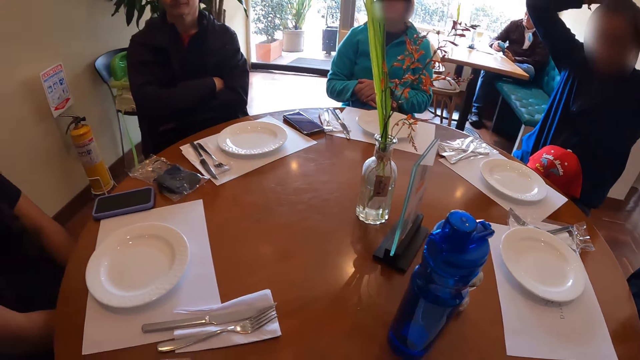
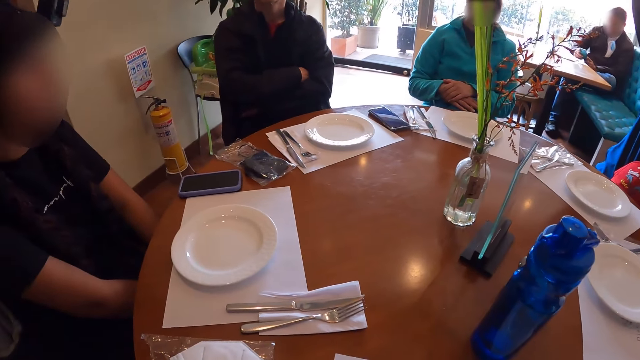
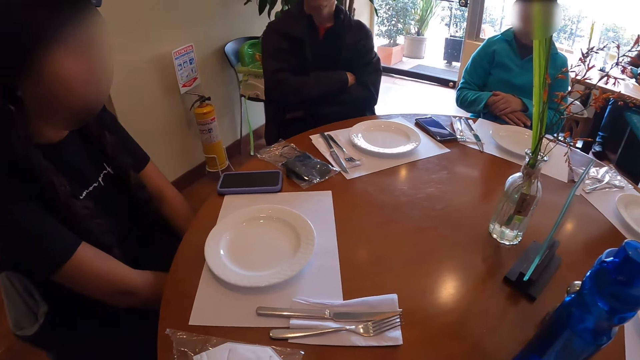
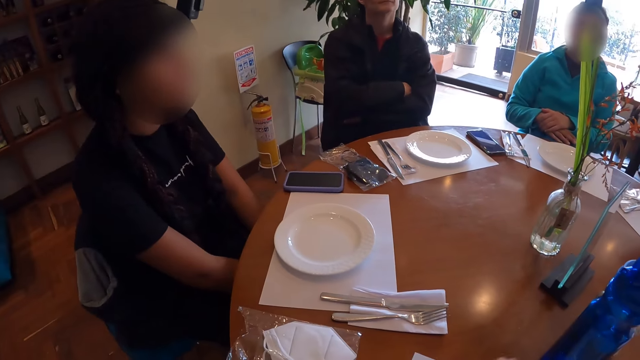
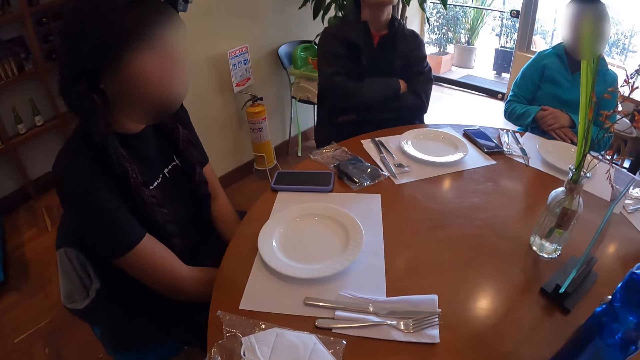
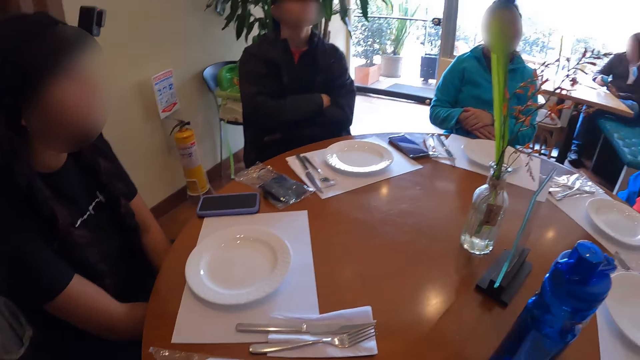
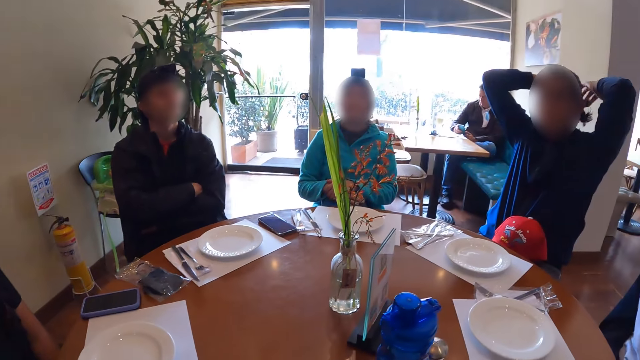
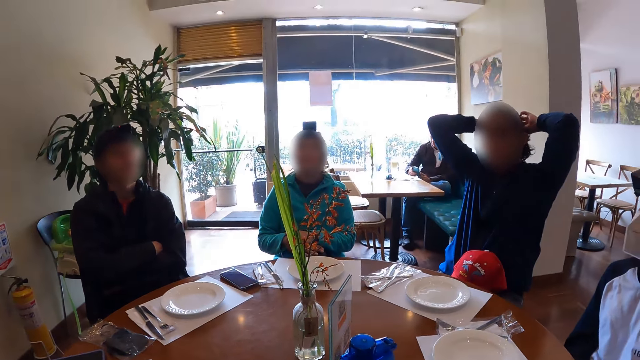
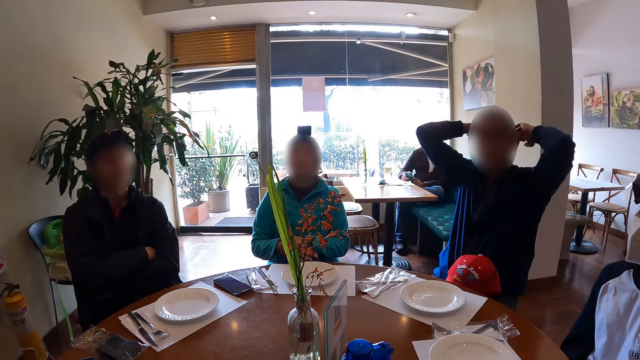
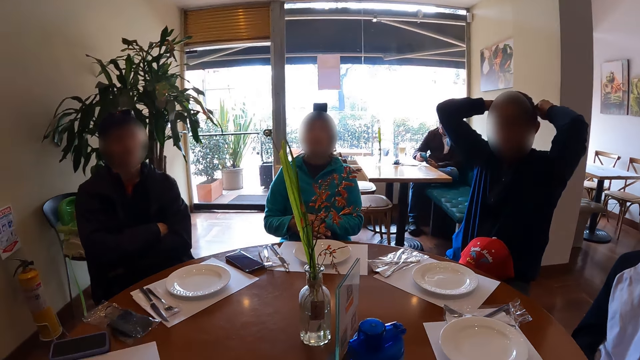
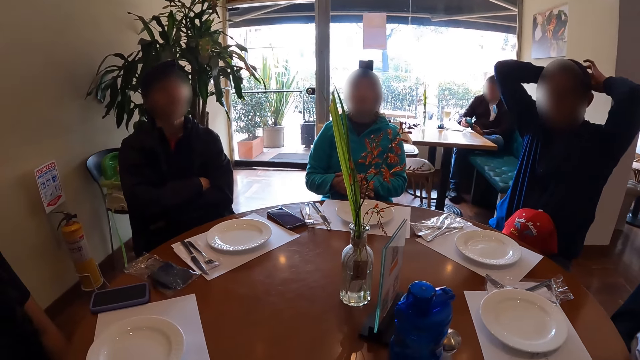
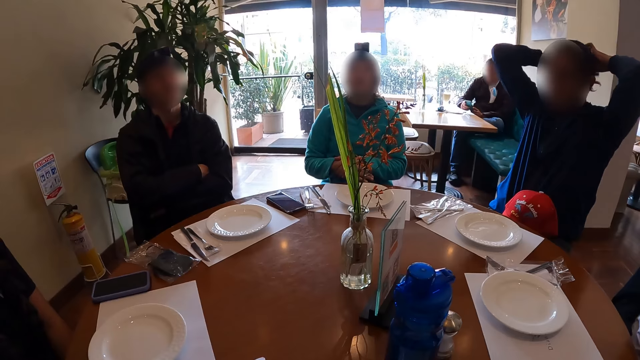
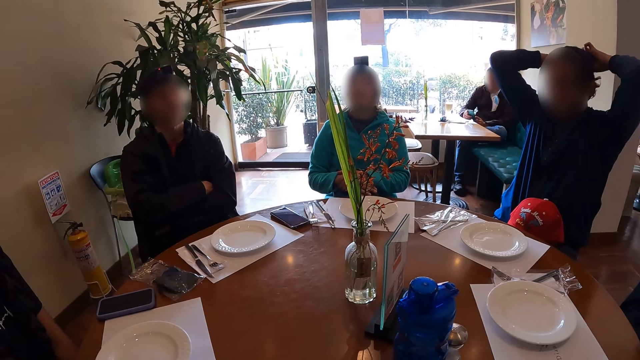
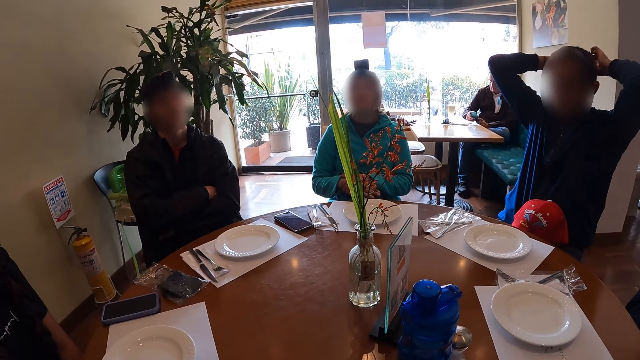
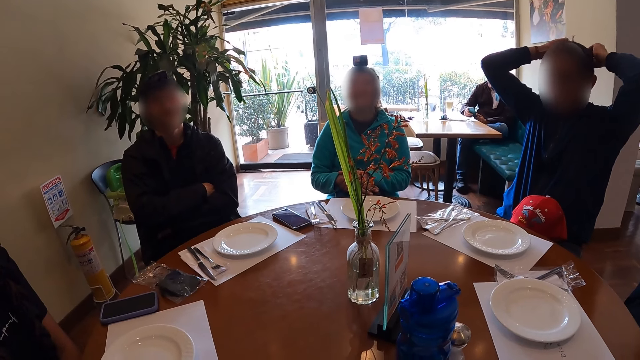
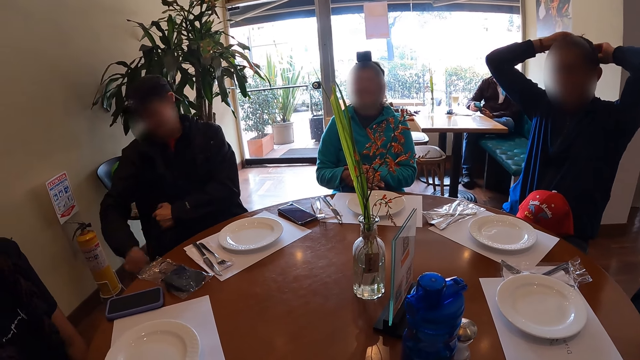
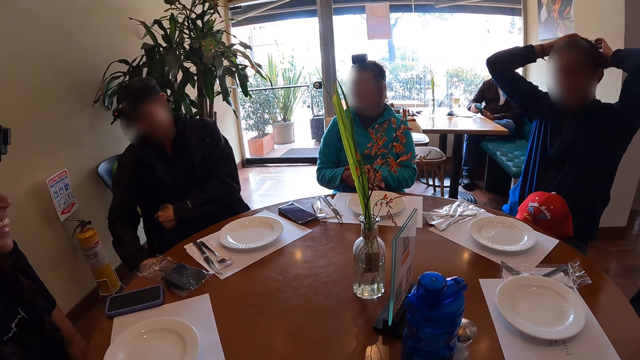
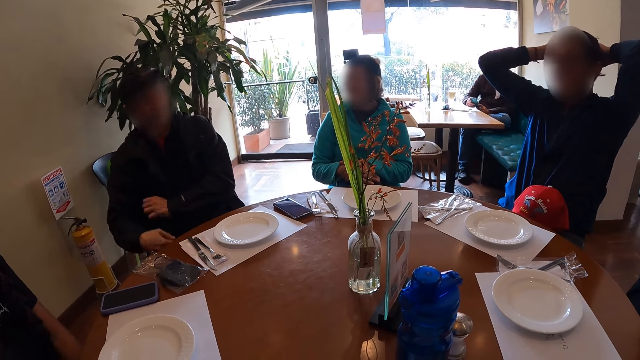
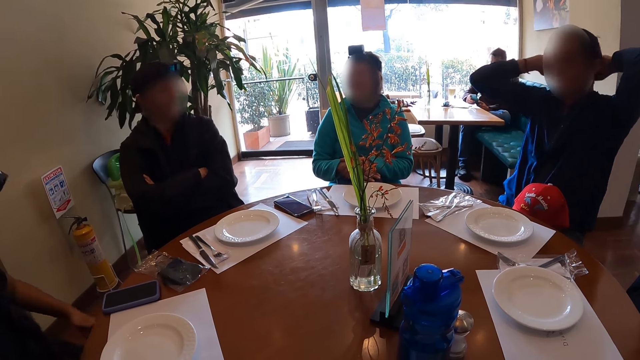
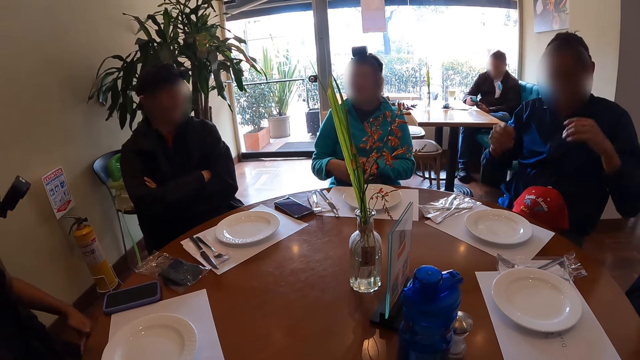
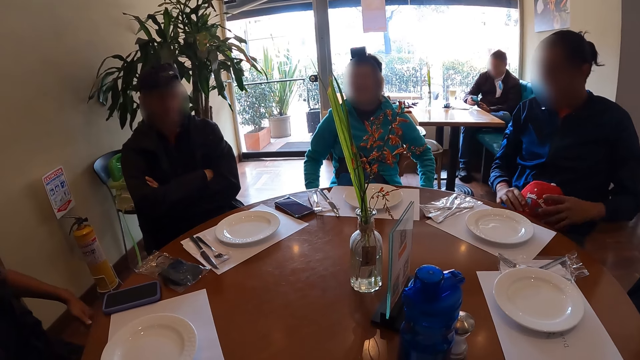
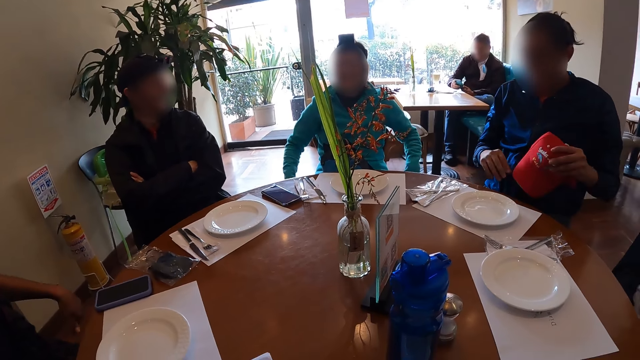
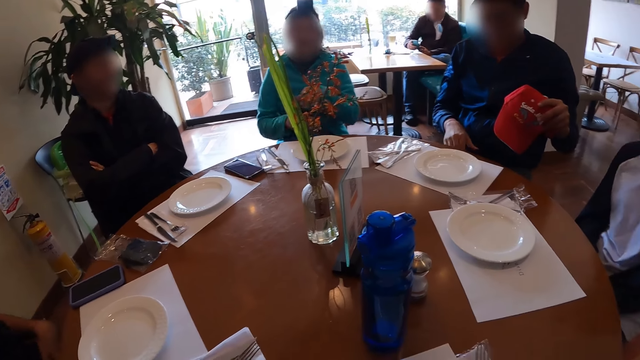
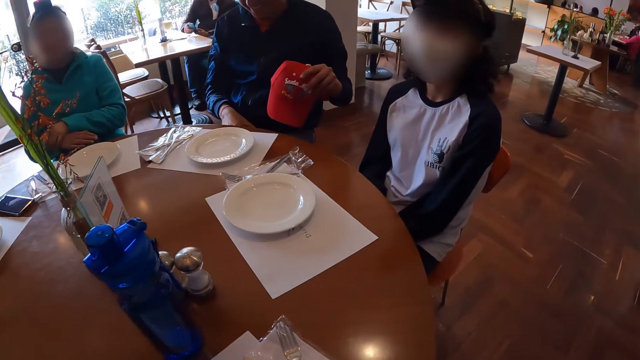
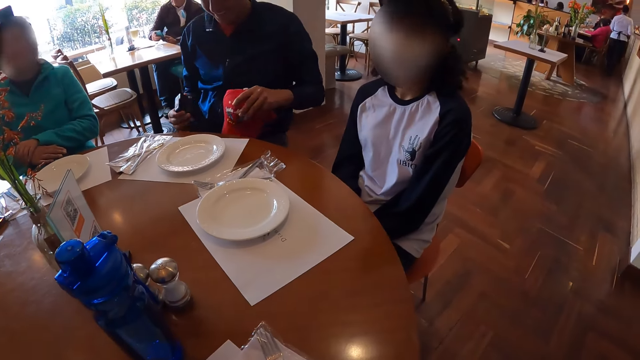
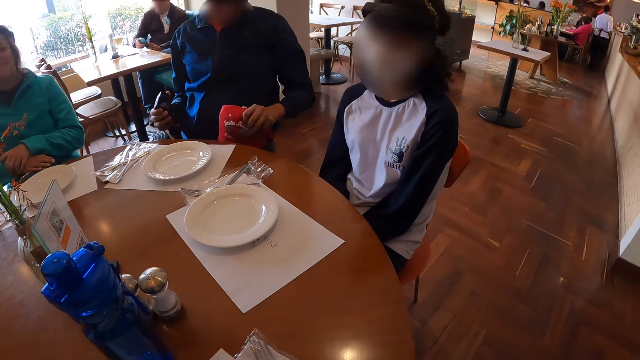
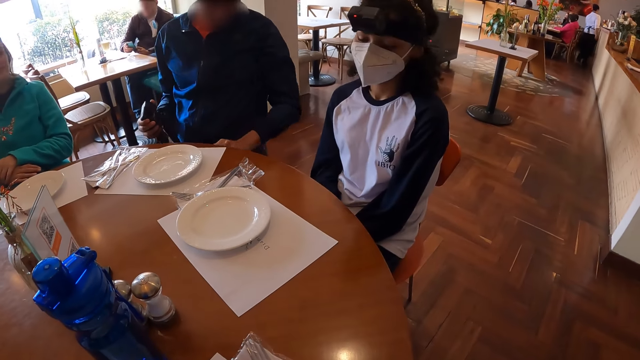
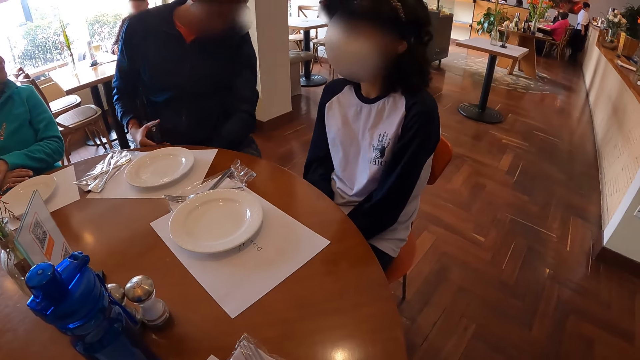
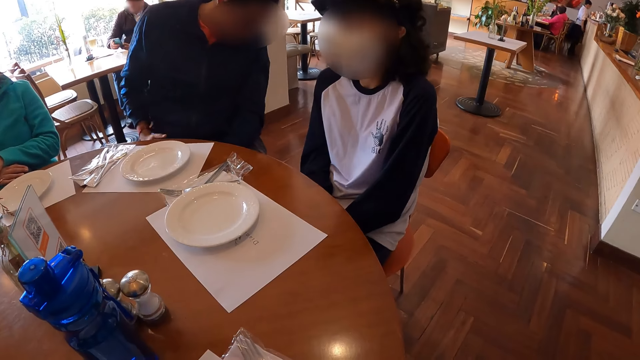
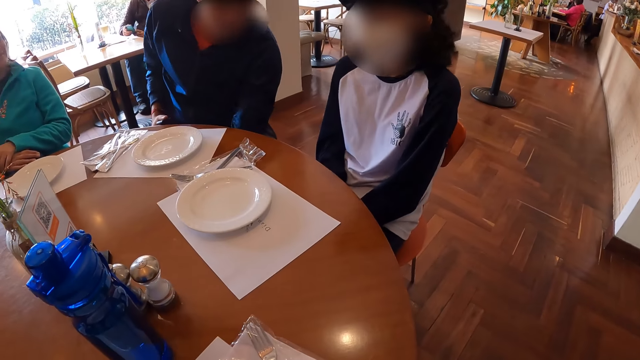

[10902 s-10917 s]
The man interacts with the camera wearer and the other people. The man gesticulates with his right hand. Another man picks up the cap on his lap with his left hand. The other man picks up the camera on his lap with his right hand. The other man interacts with the woman.

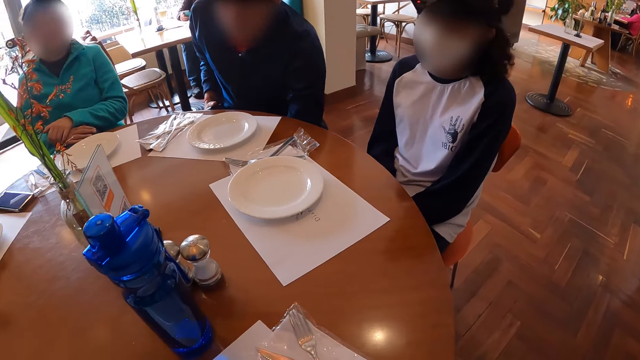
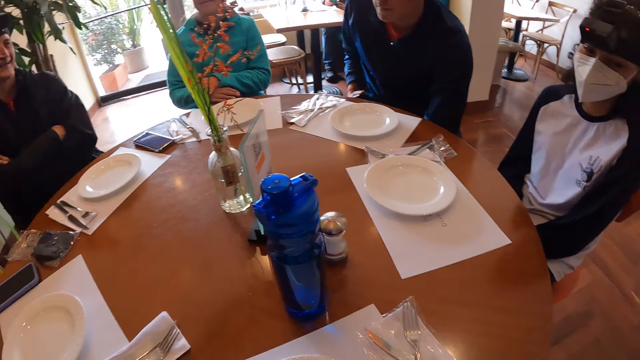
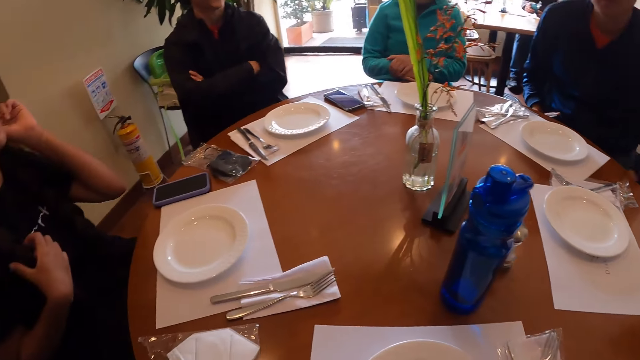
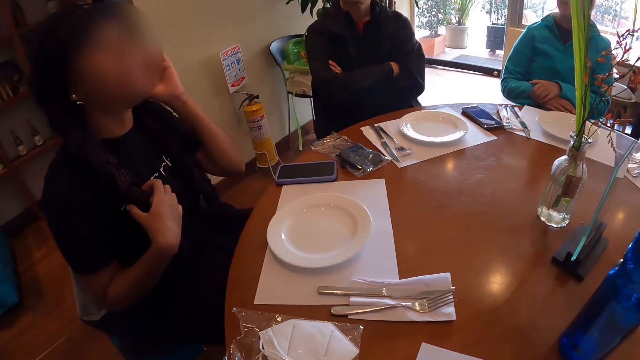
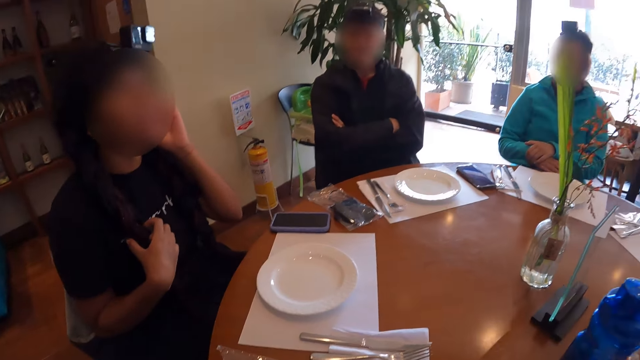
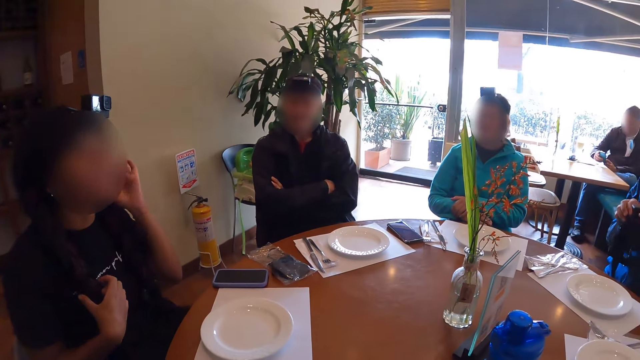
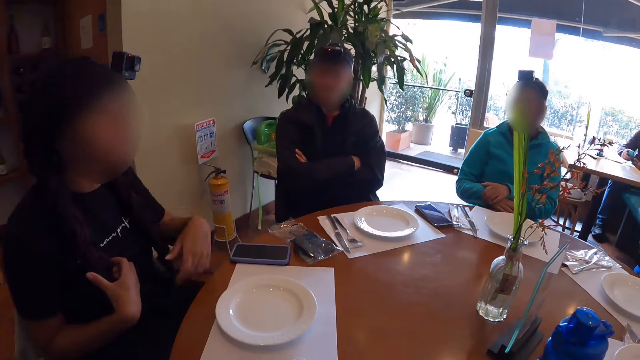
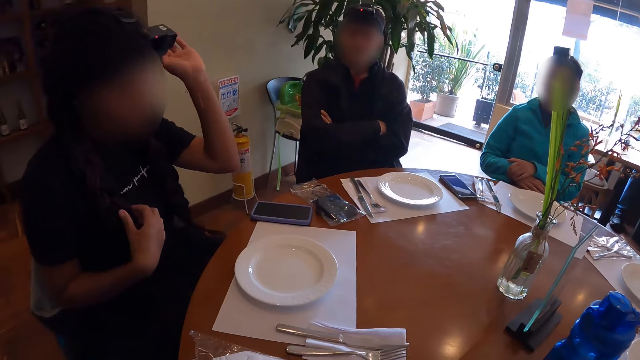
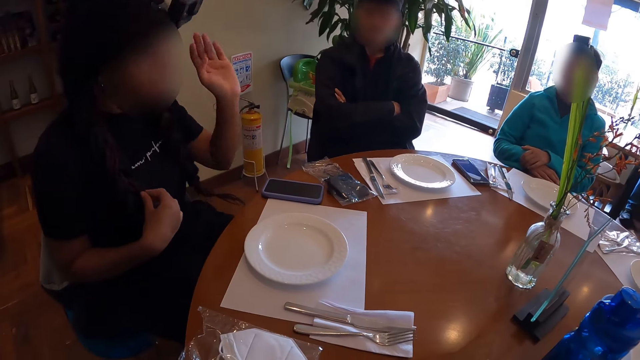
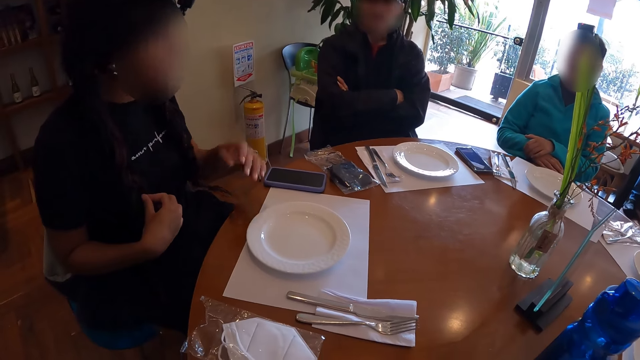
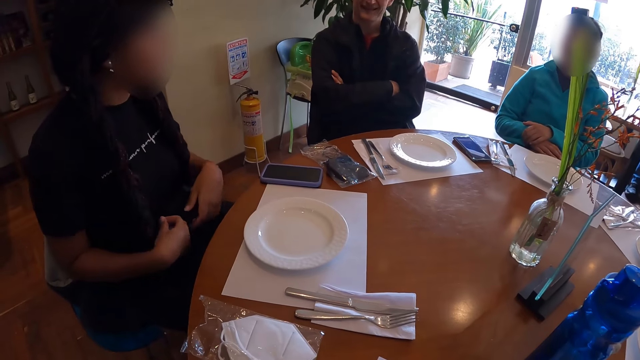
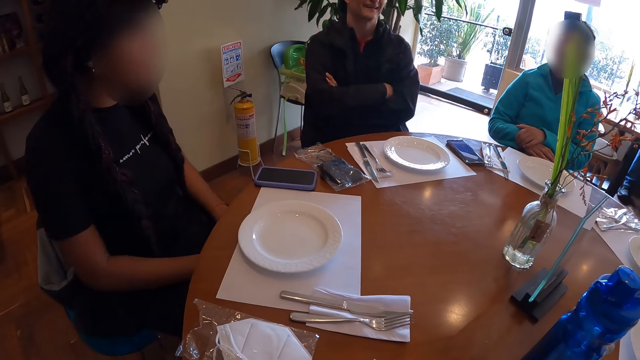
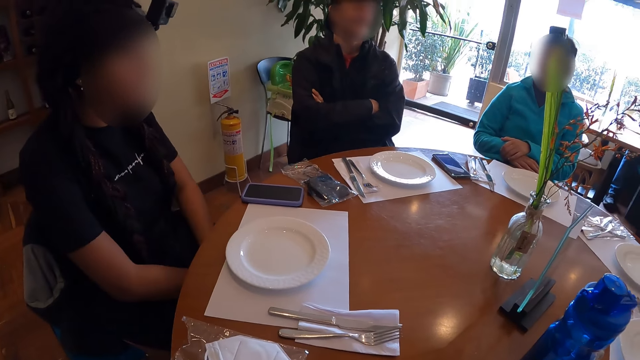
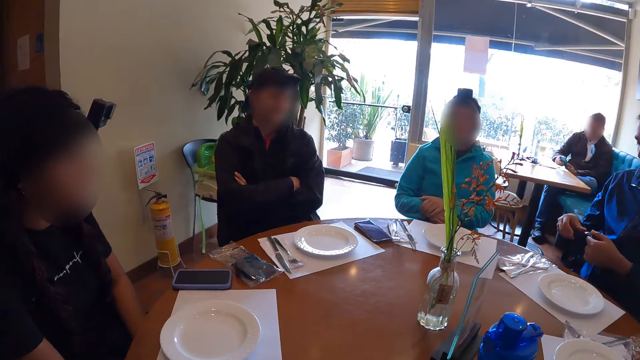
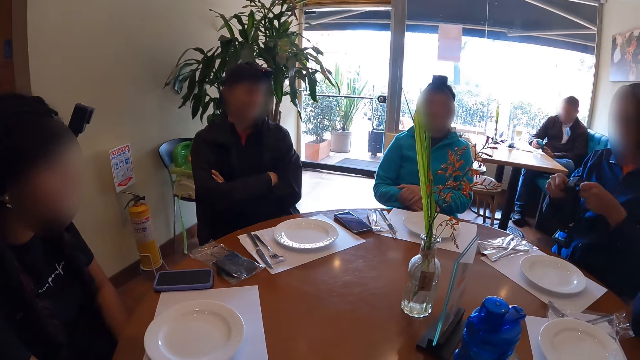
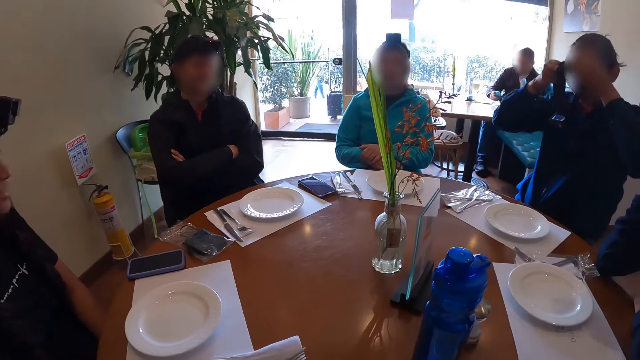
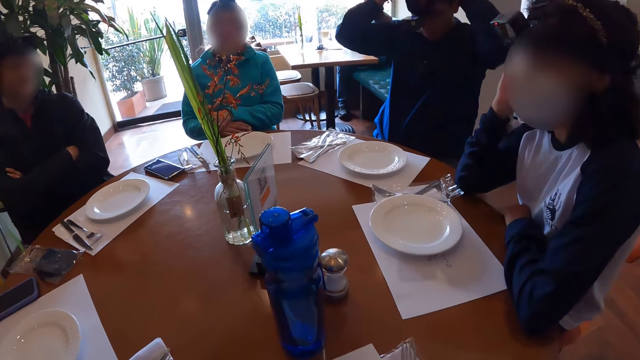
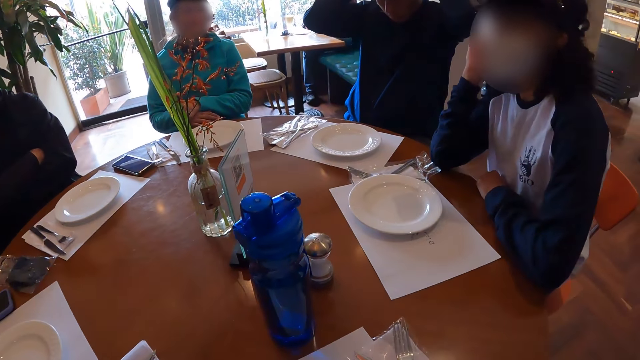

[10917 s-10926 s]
The man wears the camera in his hands on his head.
